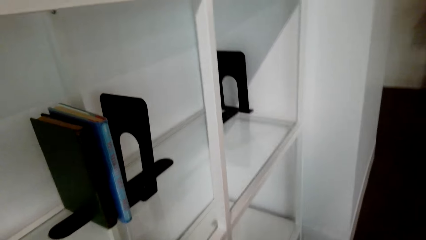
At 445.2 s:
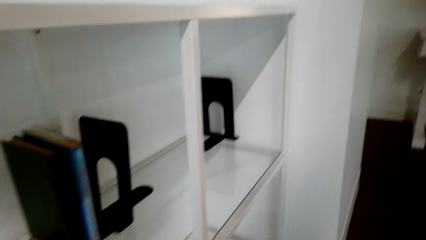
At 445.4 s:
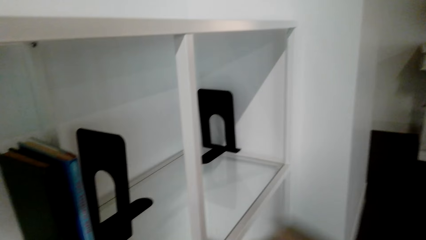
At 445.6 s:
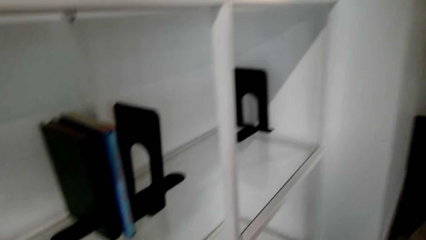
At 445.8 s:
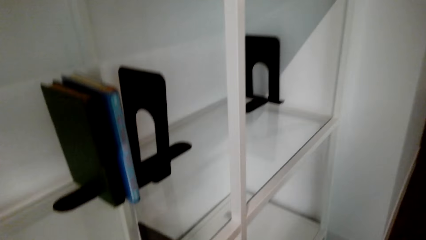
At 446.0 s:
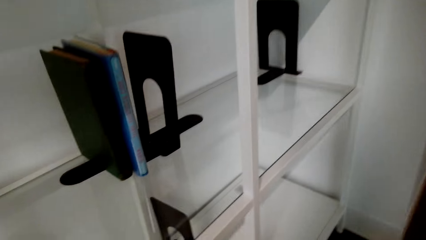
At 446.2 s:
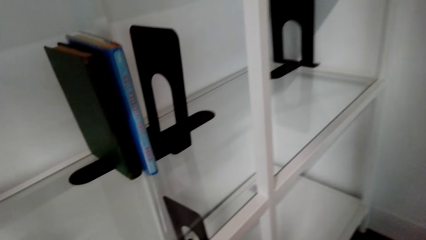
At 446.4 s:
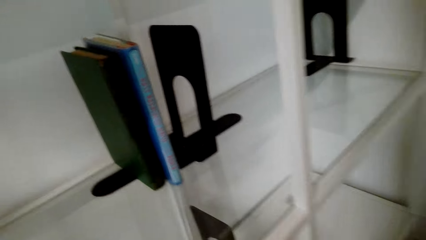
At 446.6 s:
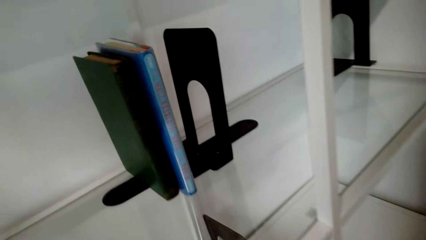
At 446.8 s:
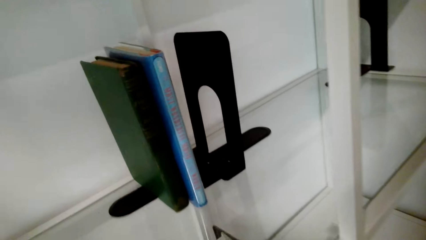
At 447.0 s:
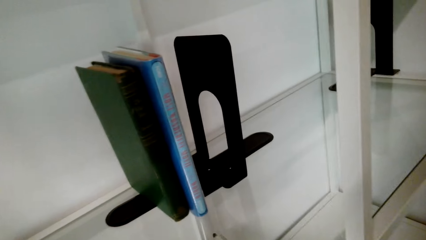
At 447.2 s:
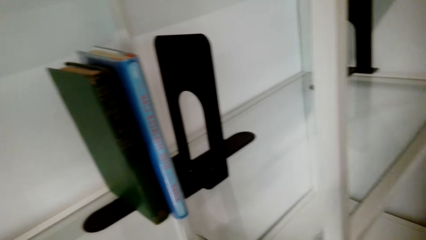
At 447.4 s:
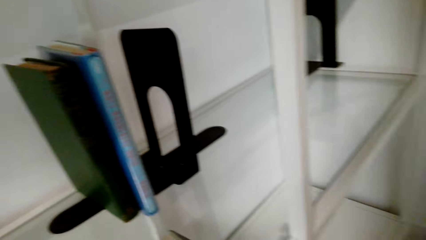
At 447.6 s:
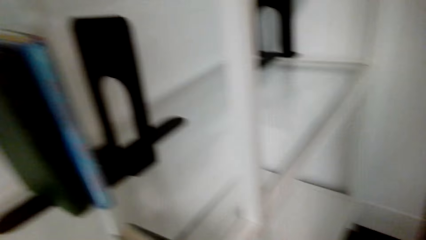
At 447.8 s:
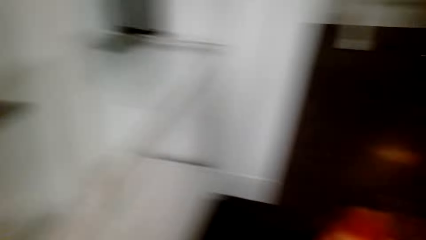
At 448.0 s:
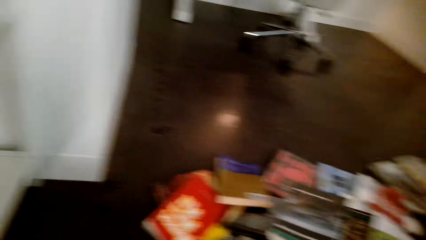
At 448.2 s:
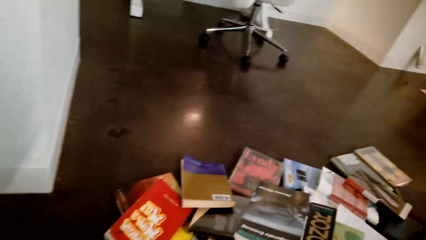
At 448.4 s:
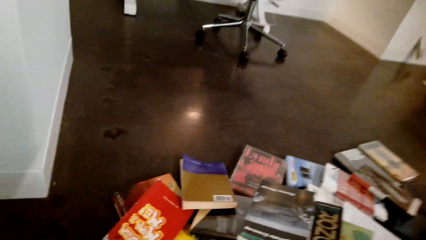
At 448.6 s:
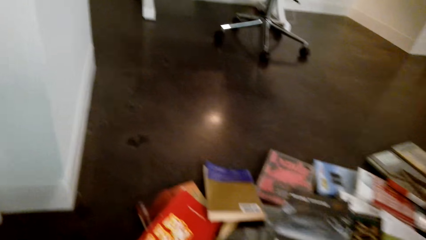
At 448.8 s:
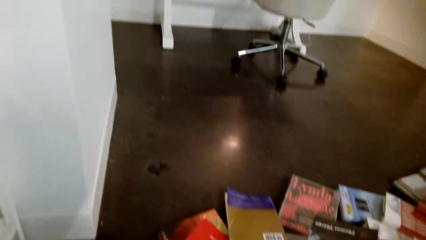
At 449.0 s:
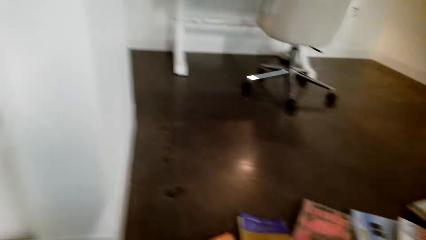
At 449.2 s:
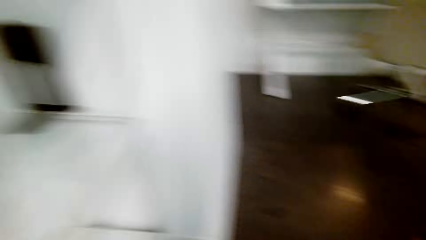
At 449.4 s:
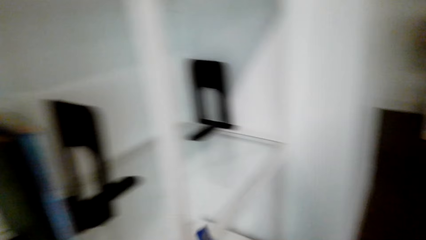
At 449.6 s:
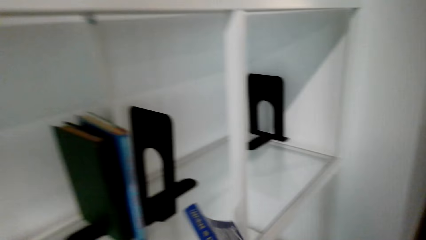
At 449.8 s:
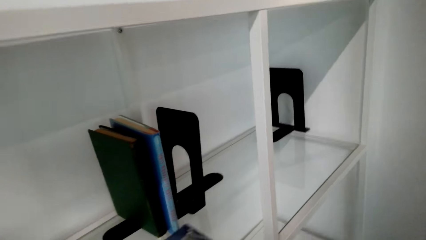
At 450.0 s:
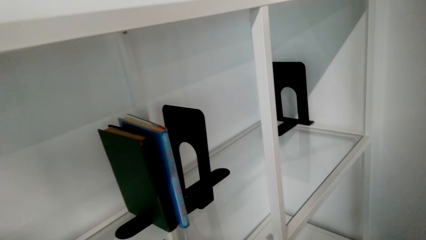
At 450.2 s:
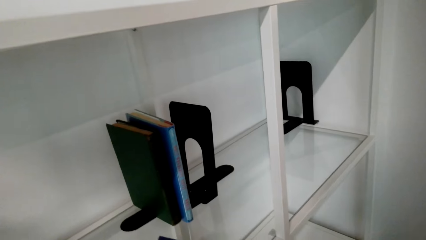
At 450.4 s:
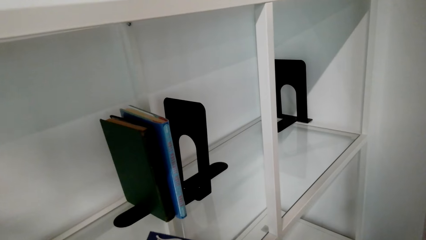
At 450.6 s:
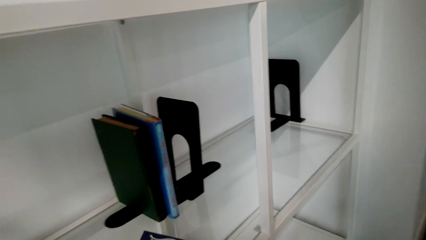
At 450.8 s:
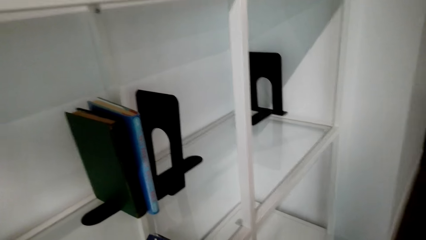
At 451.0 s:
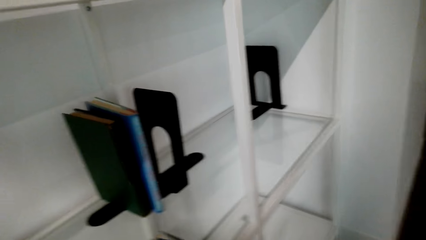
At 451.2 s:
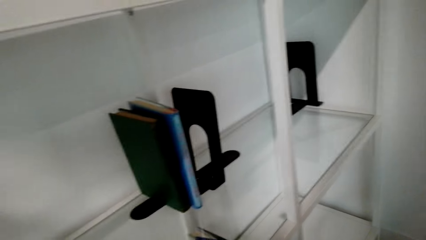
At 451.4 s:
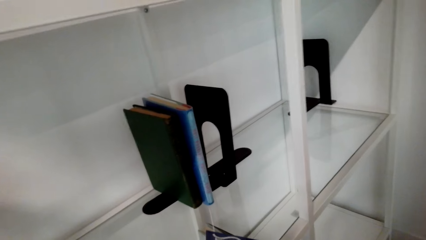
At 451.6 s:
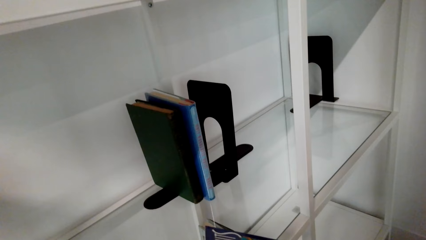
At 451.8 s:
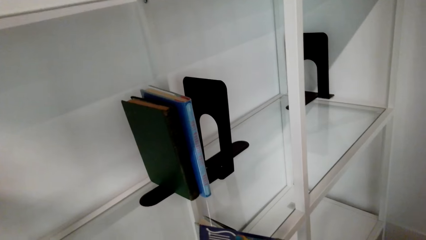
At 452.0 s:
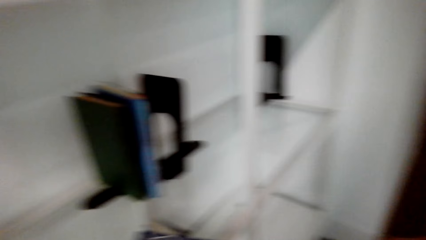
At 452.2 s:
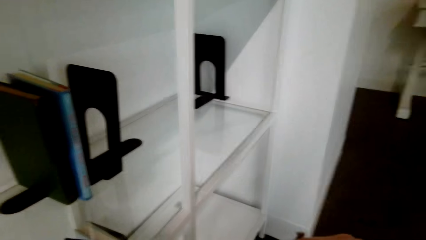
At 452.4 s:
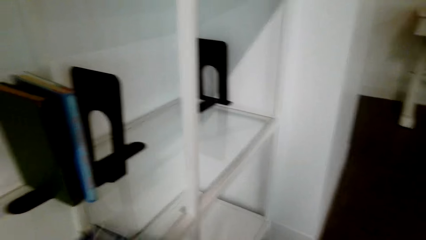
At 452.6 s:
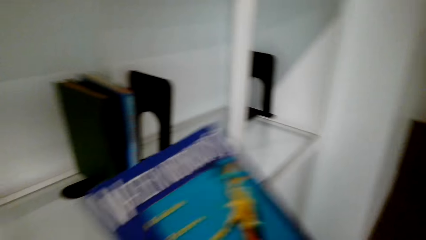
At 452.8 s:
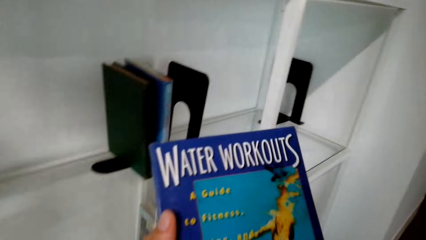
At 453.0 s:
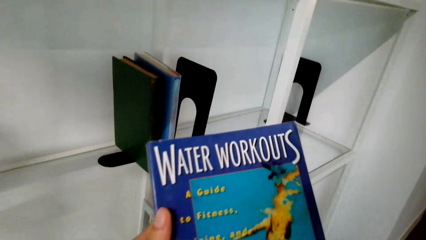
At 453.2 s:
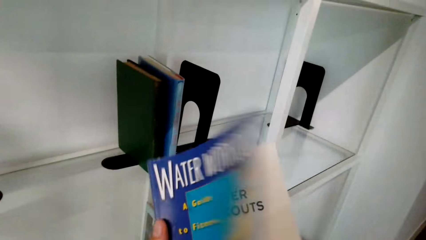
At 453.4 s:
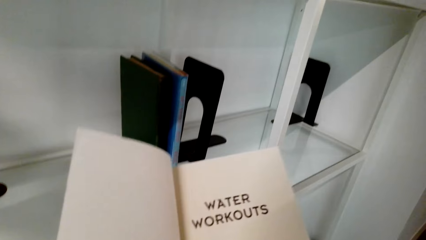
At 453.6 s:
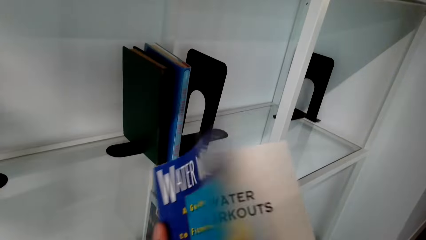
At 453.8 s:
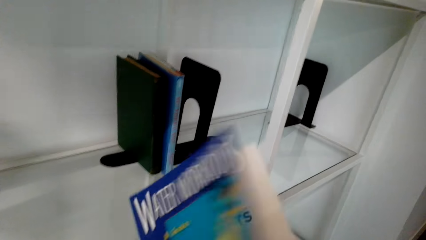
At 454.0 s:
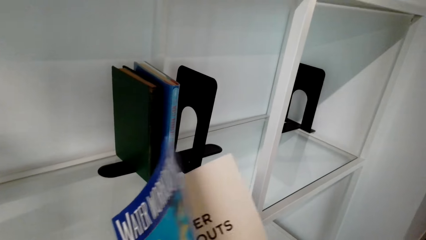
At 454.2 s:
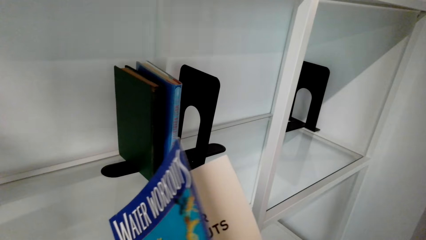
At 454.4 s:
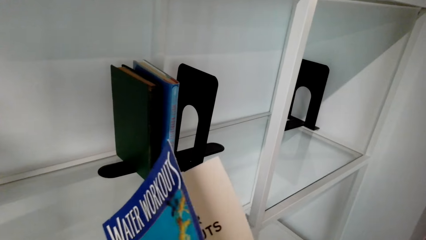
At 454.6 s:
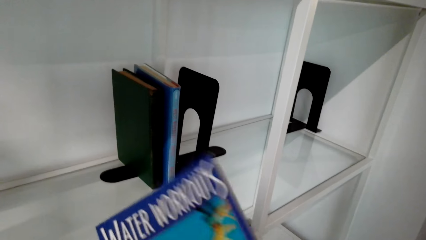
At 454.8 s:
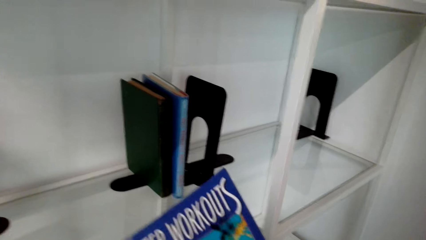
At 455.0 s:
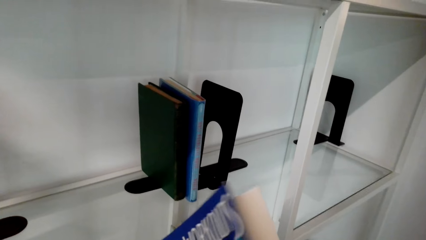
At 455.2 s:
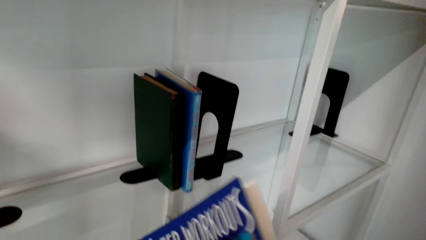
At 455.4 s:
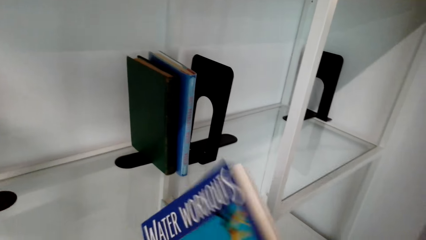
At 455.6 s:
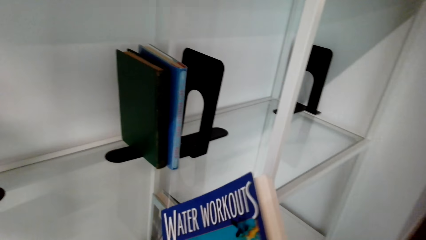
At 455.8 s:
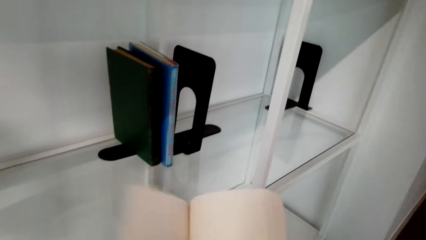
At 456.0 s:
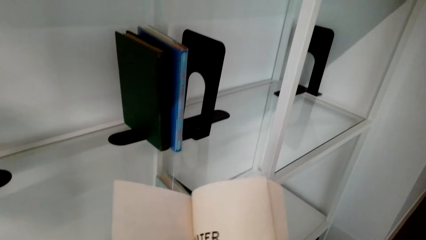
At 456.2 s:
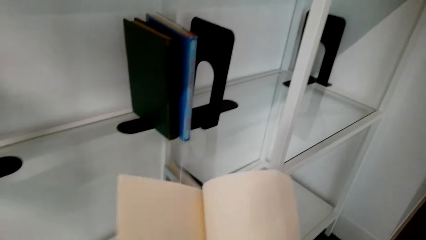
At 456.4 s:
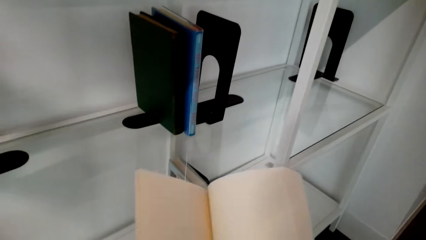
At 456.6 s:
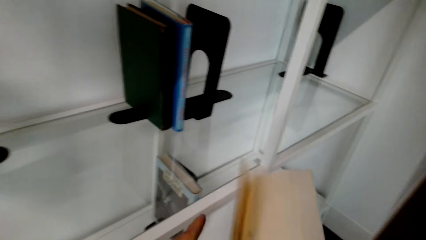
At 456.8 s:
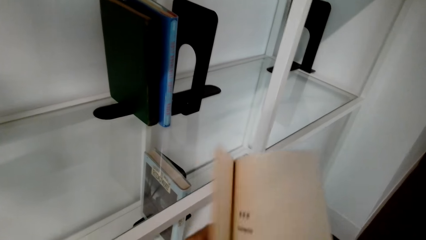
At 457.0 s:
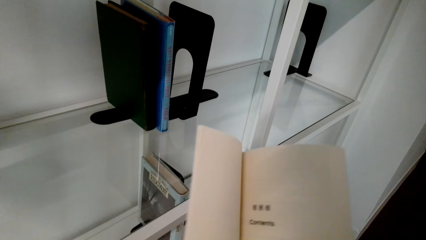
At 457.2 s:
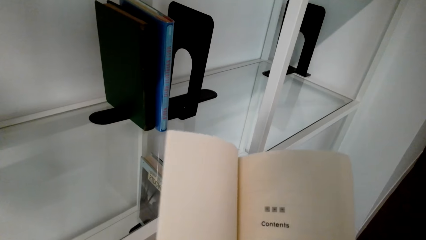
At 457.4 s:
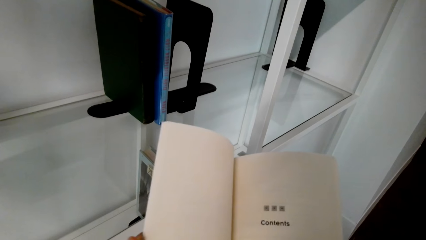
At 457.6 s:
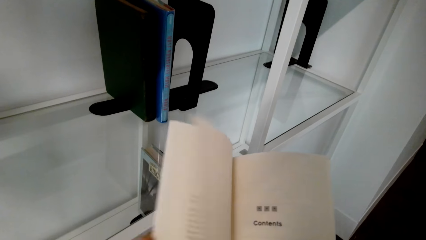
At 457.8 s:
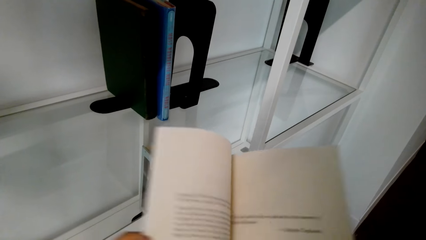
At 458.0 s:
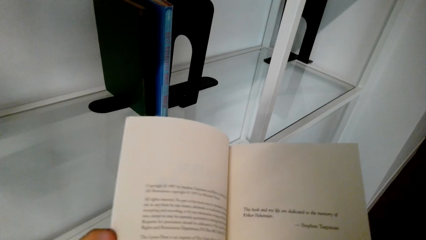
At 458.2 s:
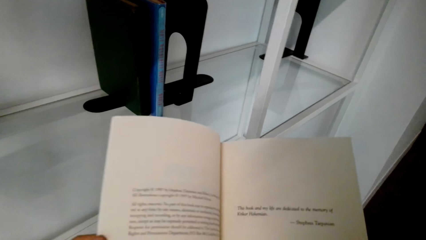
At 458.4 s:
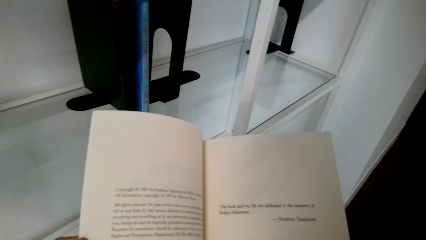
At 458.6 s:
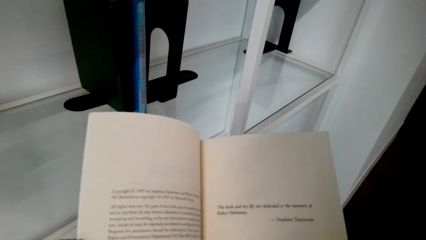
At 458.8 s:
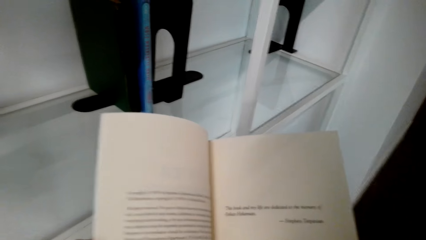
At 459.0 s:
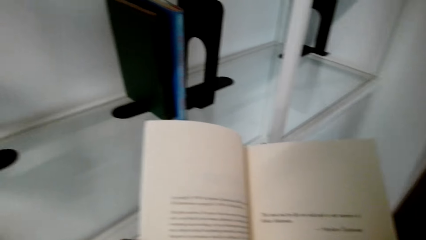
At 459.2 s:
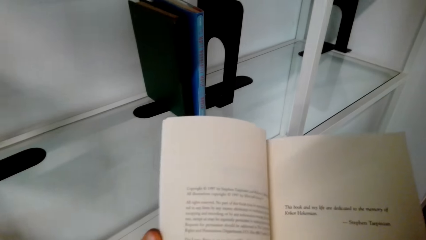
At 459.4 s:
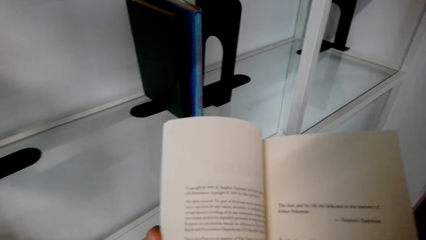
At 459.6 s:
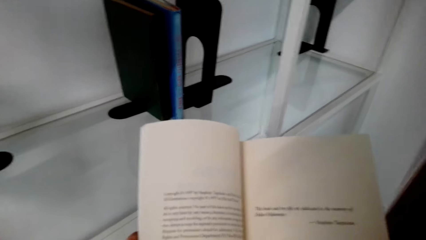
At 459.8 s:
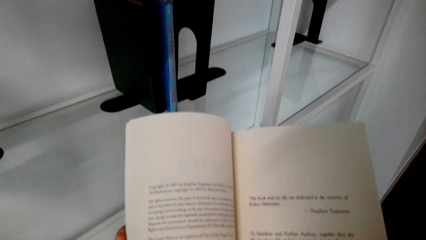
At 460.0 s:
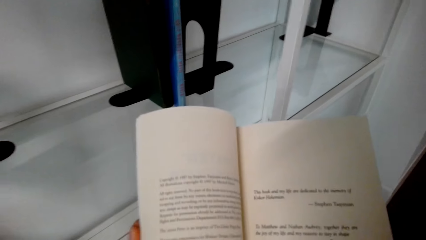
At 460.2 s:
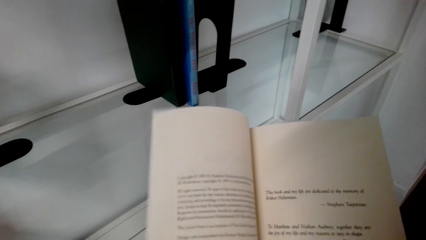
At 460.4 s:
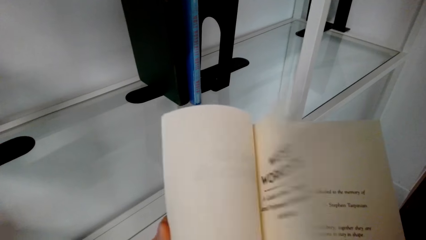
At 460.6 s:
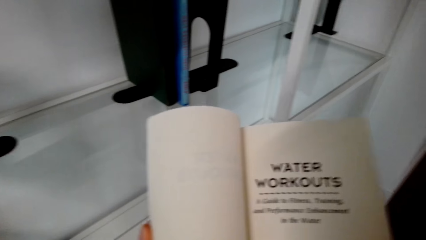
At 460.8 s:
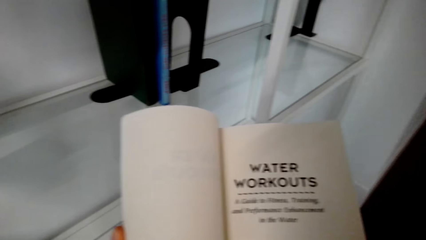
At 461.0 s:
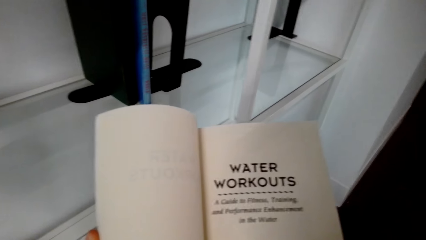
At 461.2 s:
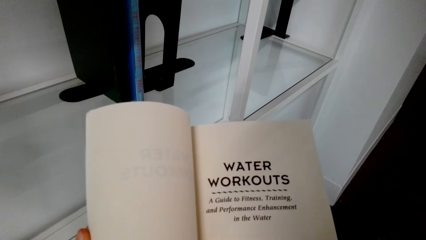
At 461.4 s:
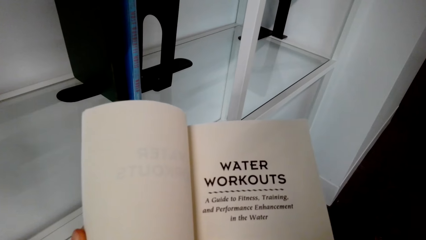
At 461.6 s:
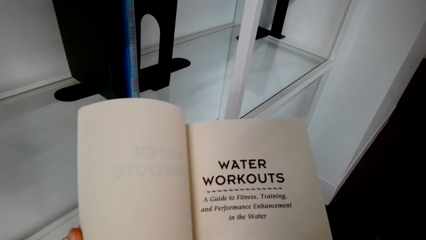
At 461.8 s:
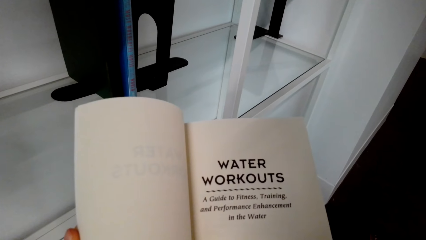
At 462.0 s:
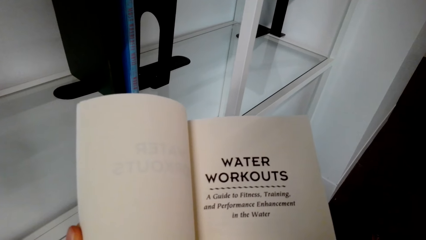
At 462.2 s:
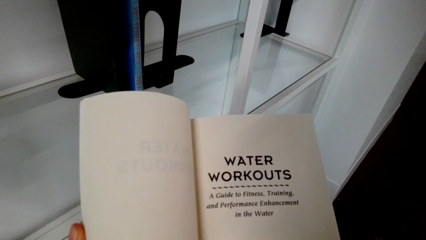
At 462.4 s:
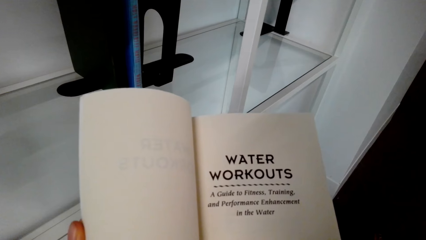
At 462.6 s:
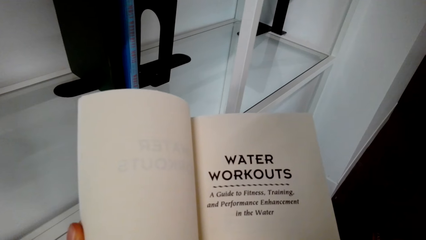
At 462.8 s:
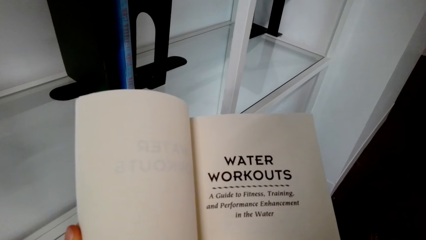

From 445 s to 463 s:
The camera wearer picks up a book. They open the book. They peruse the book. They look at the book.
